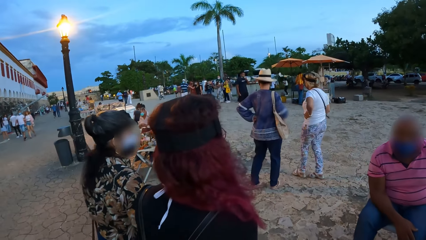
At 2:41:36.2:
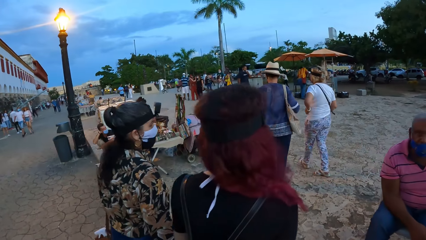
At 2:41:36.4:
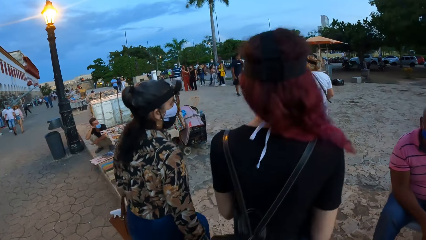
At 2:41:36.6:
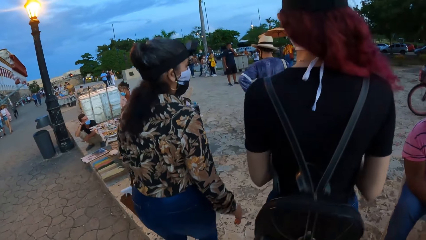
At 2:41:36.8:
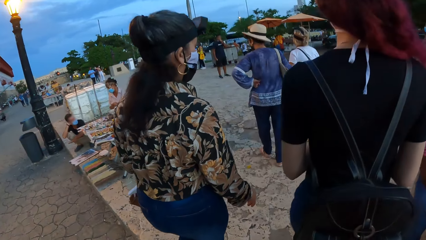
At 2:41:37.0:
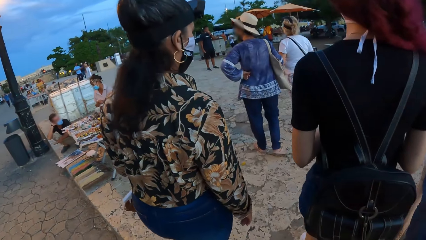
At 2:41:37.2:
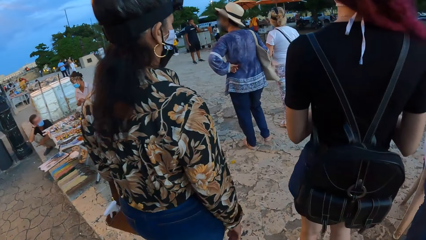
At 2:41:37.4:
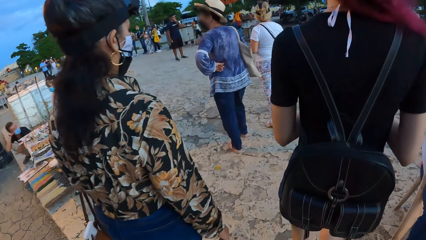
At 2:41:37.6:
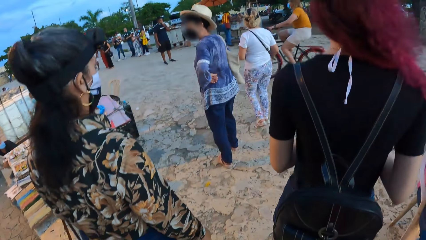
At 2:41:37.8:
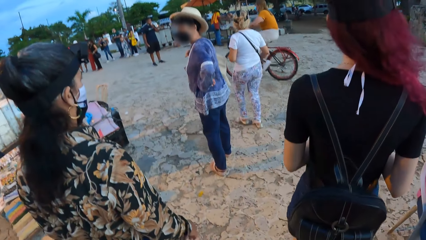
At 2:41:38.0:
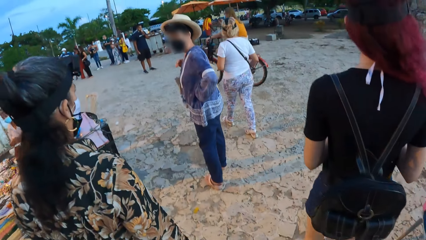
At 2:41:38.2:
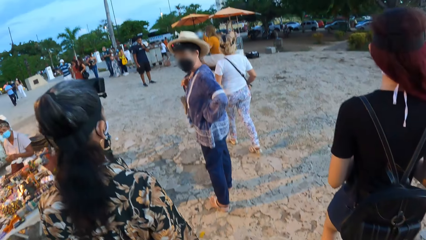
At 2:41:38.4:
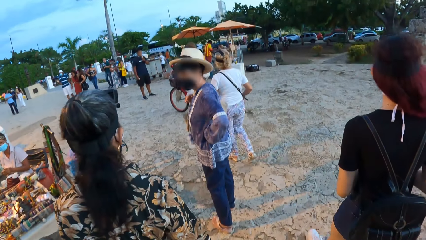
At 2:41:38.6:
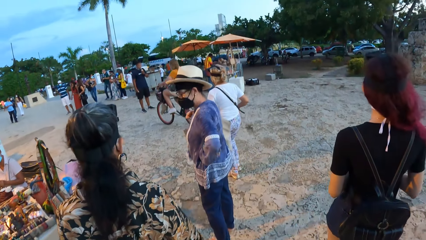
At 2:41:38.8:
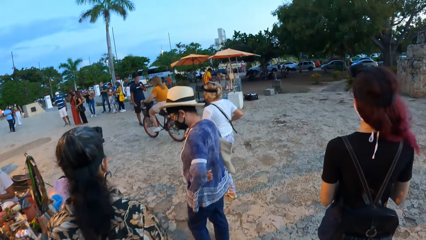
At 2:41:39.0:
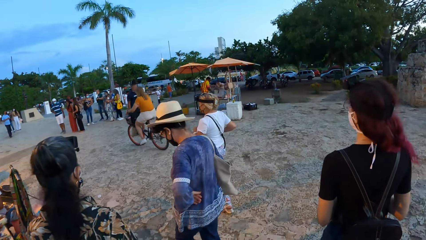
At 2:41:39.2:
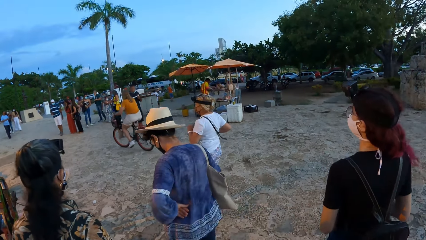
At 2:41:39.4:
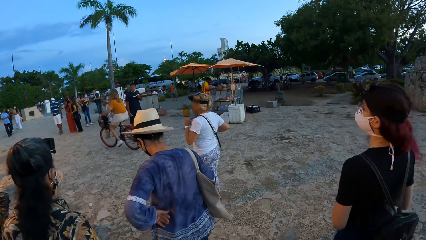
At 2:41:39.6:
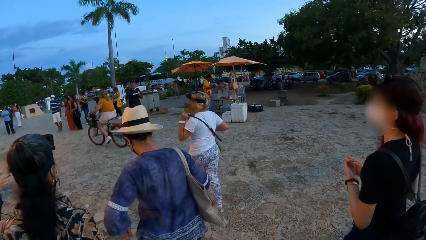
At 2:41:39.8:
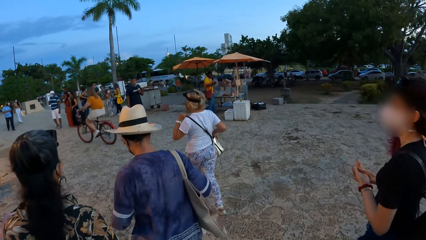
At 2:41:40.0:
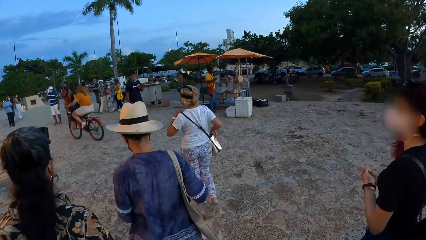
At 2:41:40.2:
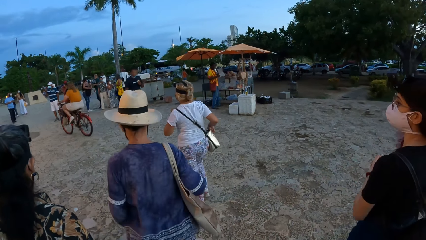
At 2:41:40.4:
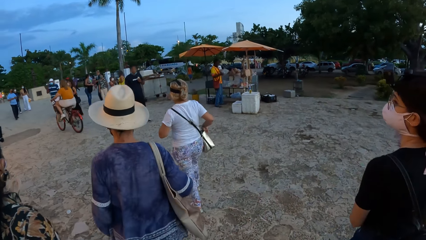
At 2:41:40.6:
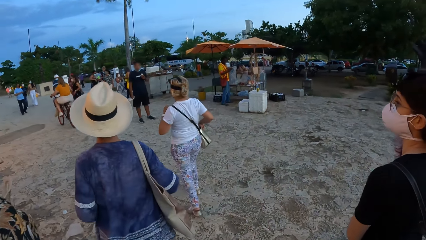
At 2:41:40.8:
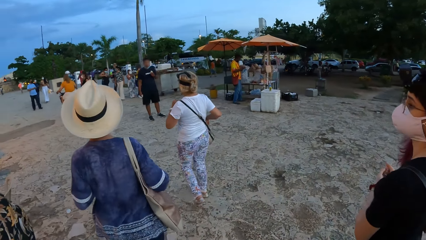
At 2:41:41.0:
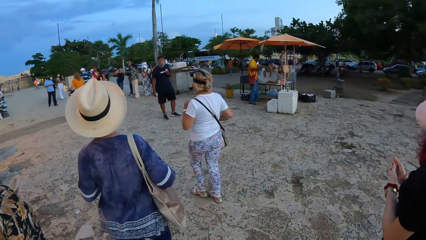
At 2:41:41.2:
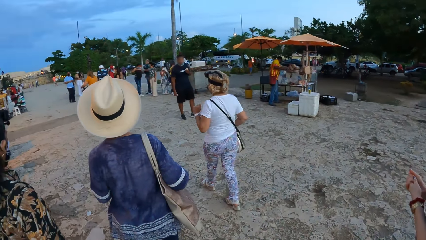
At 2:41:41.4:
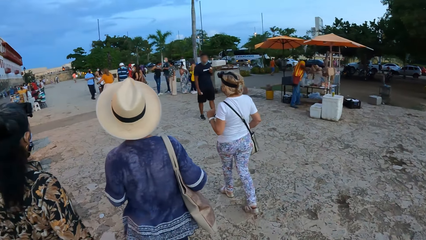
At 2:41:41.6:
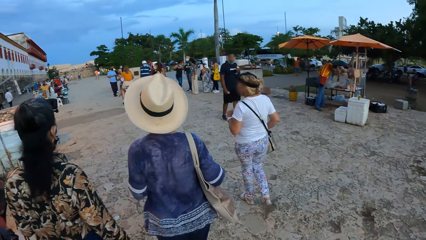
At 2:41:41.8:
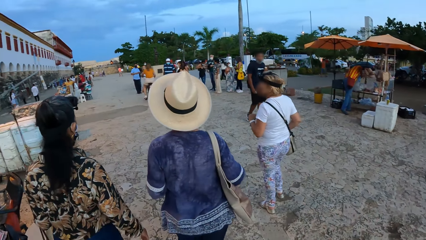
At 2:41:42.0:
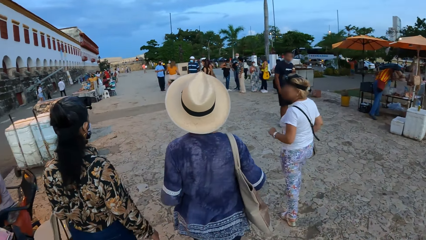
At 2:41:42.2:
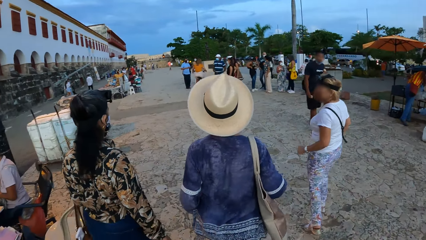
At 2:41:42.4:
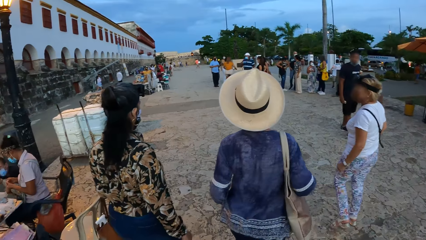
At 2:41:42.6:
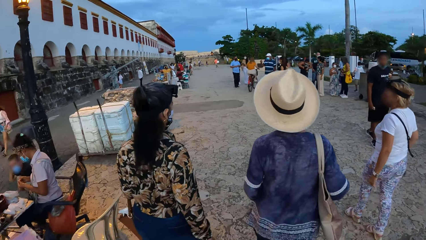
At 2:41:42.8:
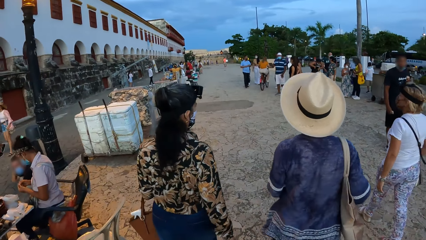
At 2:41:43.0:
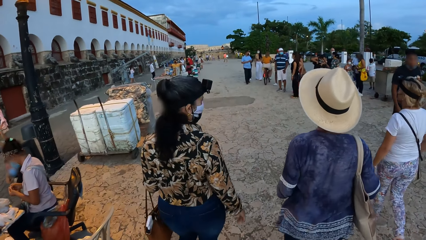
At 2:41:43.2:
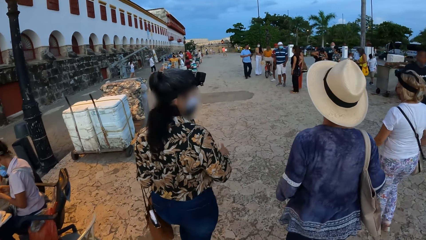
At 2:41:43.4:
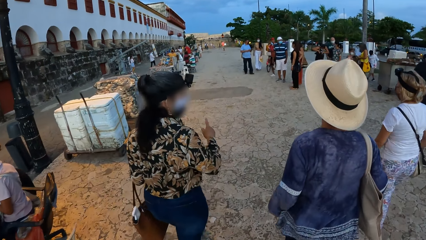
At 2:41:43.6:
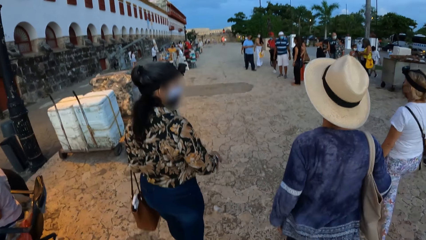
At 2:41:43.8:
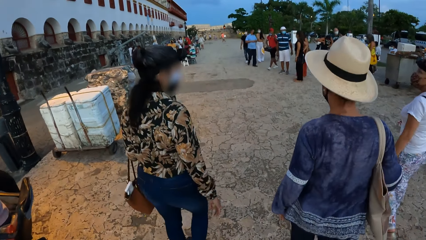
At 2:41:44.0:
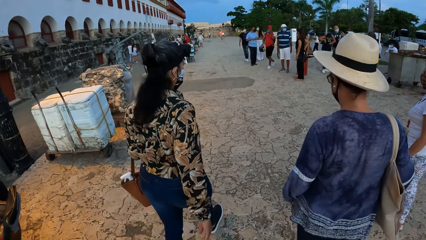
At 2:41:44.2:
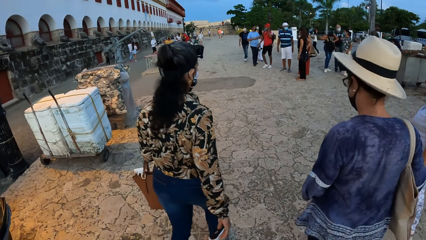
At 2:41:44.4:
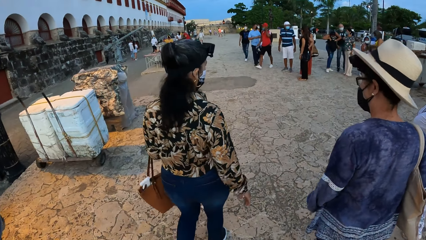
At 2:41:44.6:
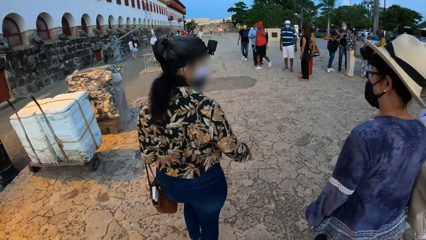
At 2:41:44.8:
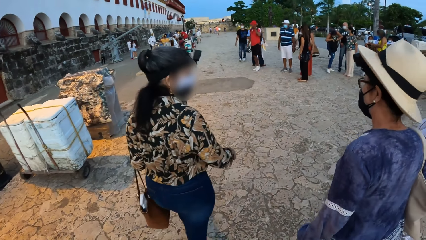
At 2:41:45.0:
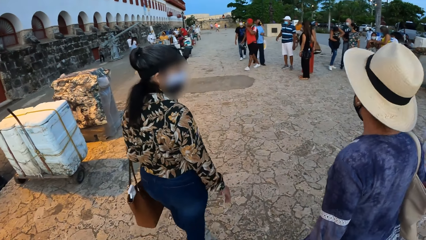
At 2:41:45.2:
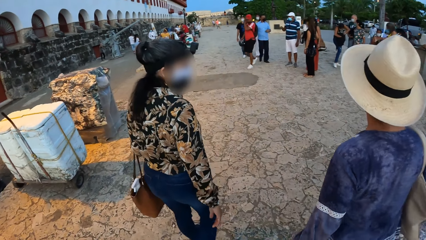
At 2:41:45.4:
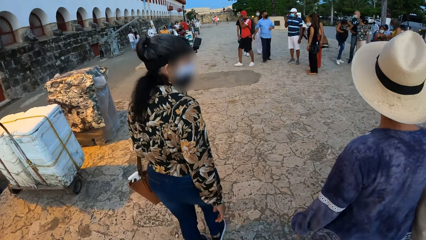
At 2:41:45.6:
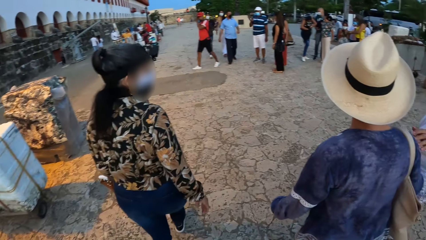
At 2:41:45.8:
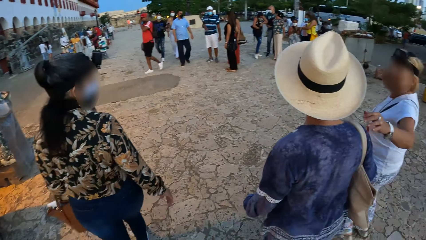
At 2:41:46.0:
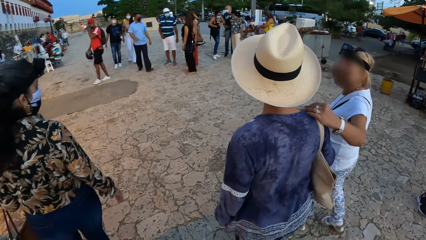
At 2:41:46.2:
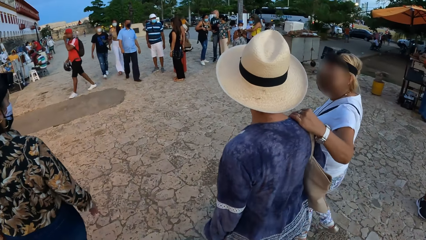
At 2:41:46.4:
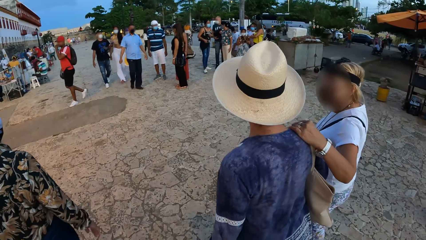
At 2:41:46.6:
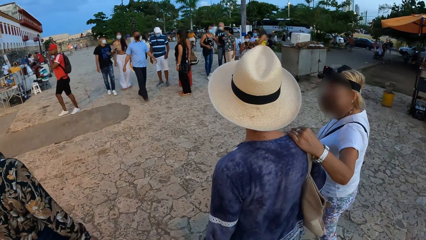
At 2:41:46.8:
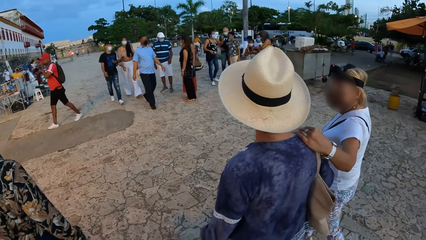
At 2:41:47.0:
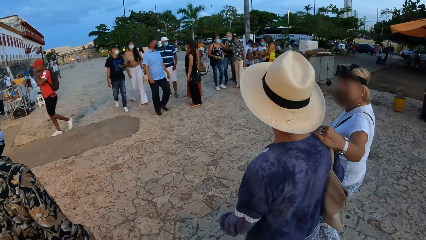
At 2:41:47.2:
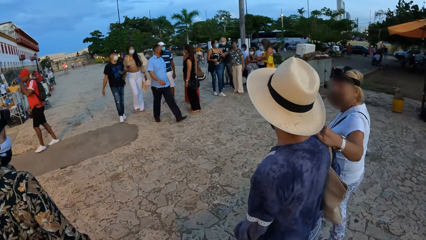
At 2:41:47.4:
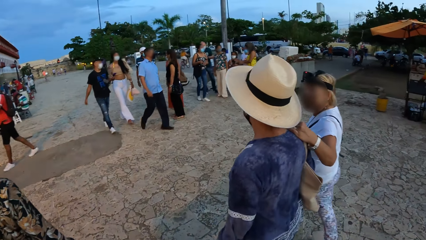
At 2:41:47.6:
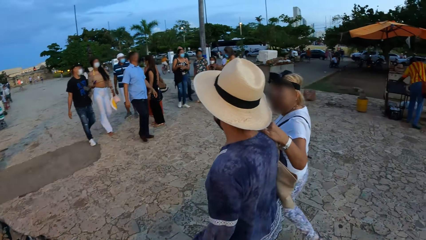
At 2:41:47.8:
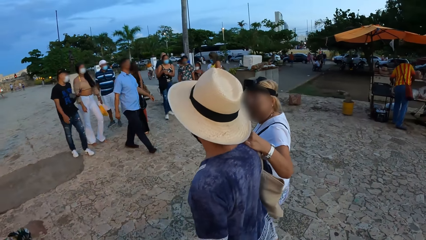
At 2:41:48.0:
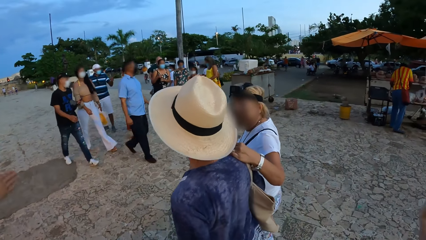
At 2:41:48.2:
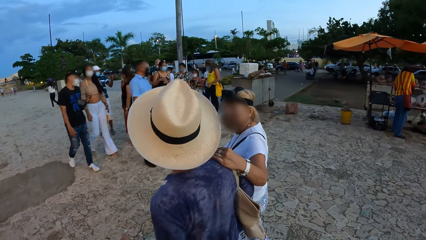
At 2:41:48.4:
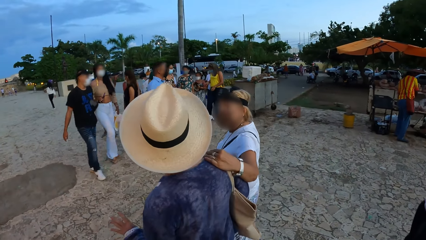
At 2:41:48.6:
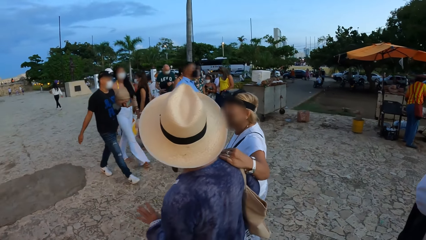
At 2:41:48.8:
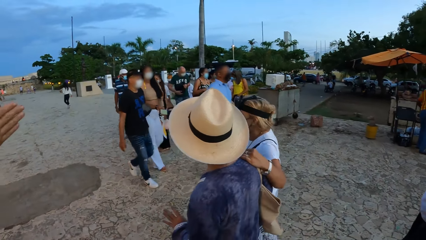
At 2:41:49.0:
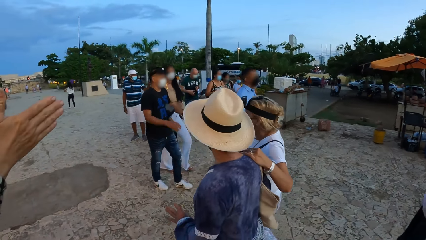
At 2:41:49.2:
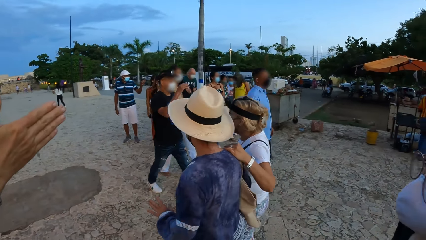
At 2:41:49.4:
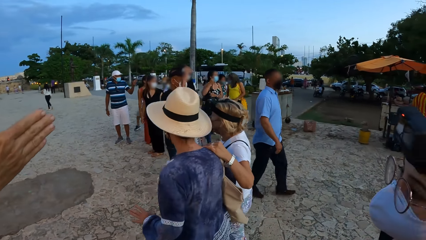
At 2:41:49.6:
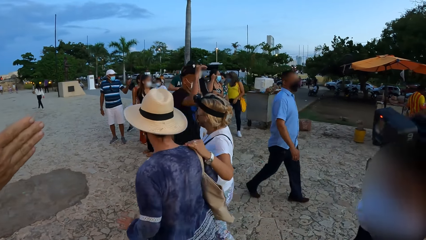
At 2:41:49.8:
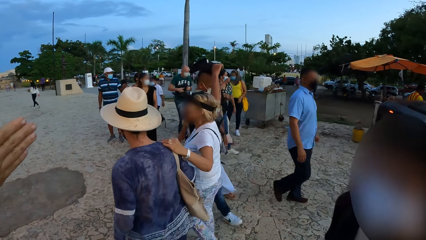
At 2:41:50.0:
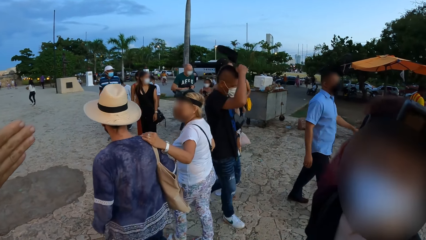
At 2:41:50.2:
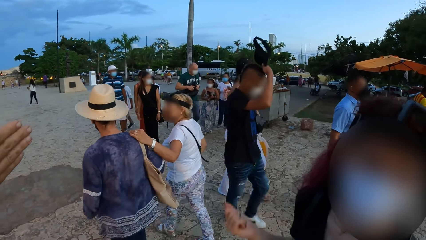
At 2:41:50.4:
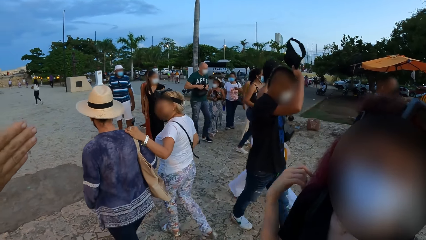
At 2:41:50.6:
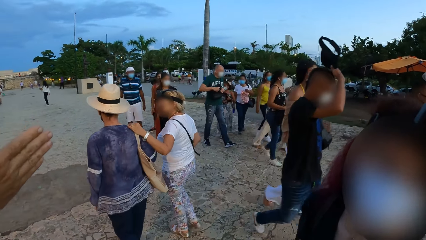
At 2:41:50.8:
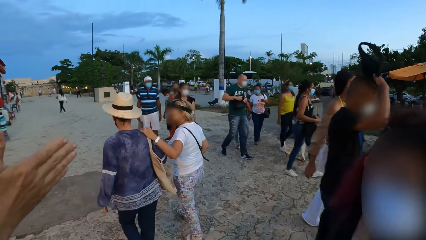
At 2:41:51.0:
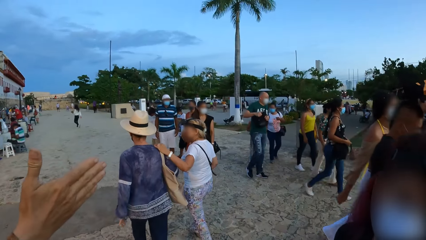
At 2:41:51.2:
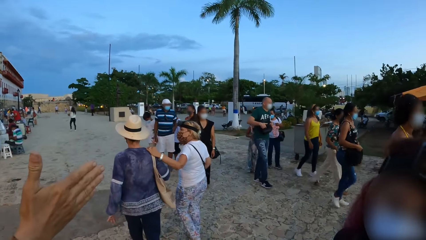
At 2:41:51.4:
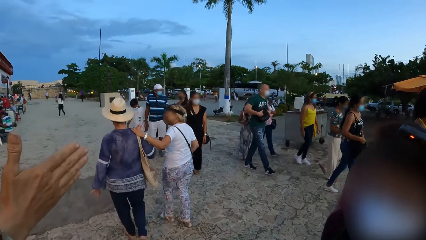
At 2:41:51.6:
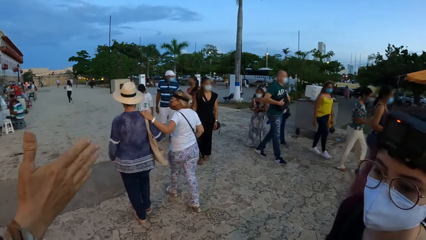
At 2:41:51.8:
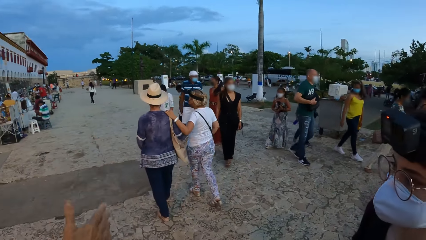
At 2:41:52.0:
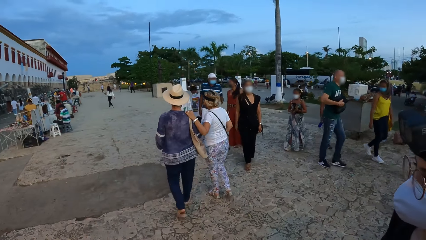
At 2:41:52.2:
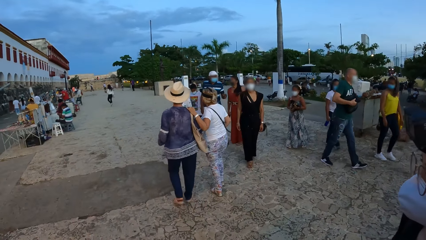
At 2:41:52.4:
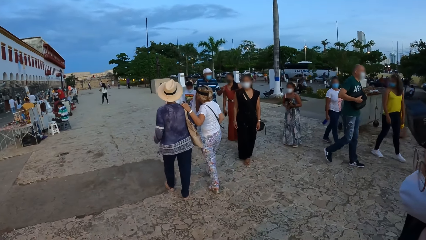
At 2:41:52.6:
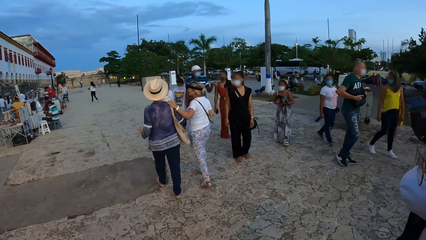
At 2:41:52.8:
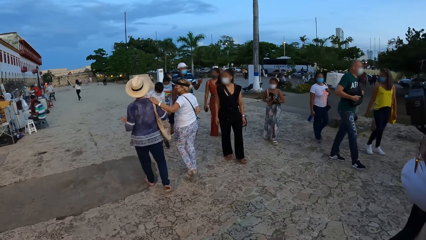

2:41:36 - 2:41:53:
A woman adjusts a bag across her body with both hands. Another woman converses with a third woman. A man converses with a fourth woman and a fifth woman. The first woman converses with the third woman. The first woman places her left hand on the shoulder of the third woman. A lady stretches her hand. The third woman and the first woman walk ahead of the camera wearer. The second woman converses with the camera wearer and a sixth woman.
